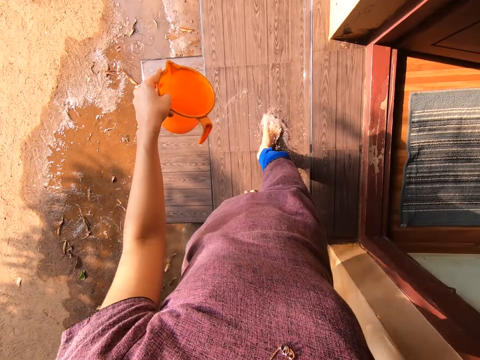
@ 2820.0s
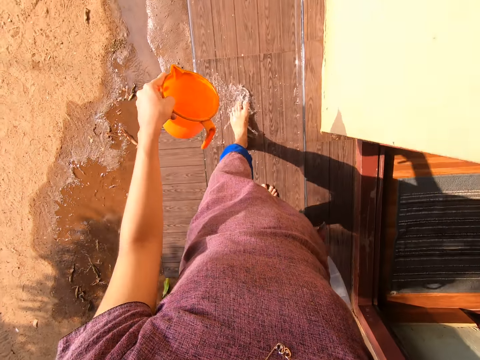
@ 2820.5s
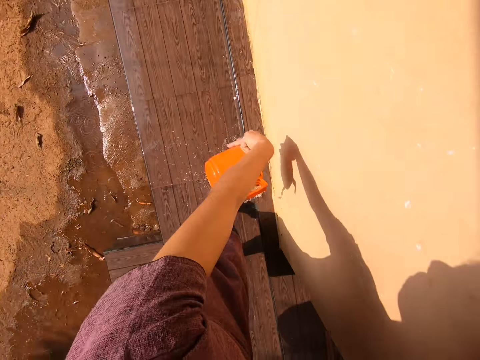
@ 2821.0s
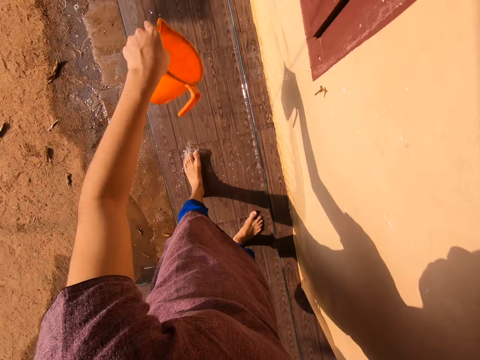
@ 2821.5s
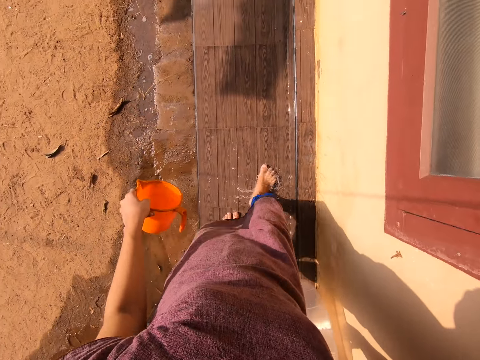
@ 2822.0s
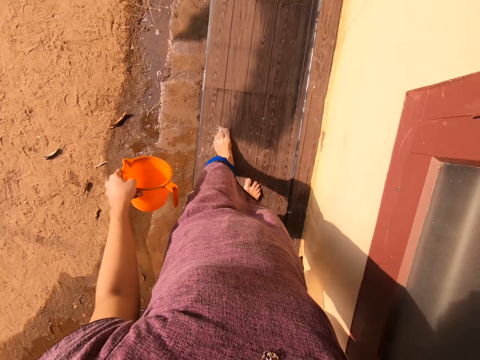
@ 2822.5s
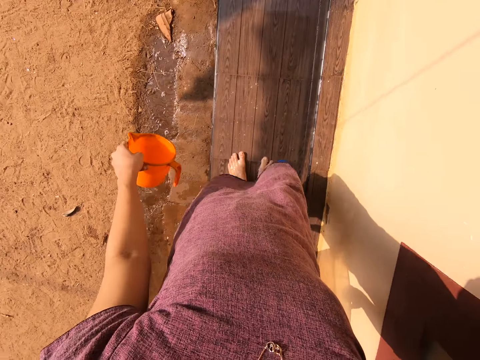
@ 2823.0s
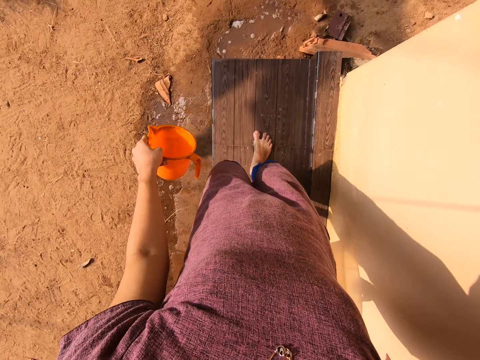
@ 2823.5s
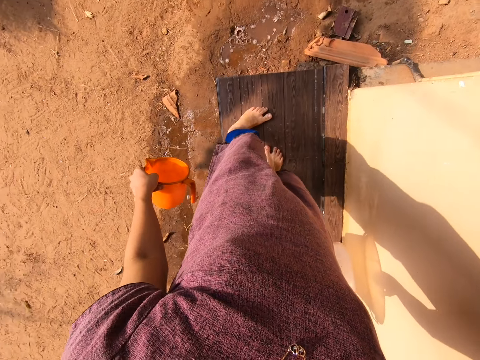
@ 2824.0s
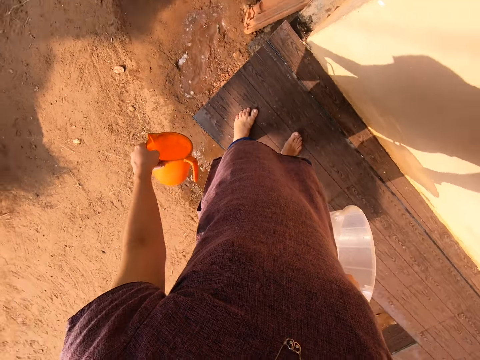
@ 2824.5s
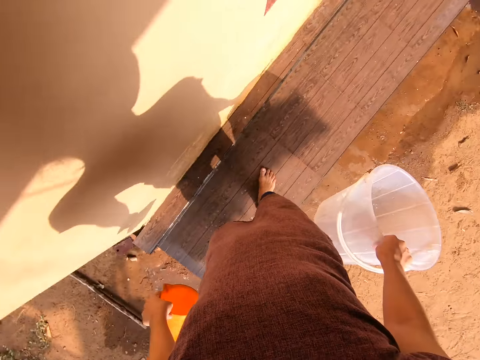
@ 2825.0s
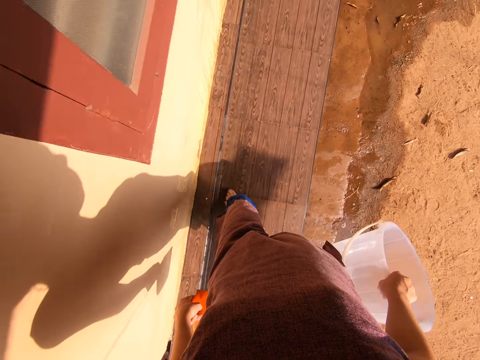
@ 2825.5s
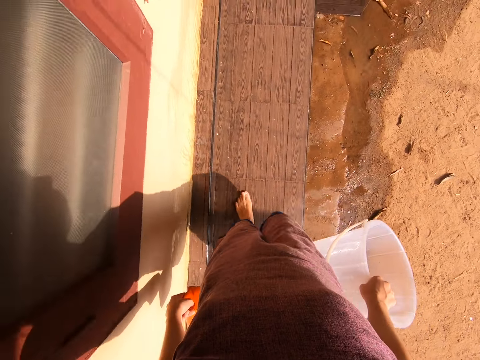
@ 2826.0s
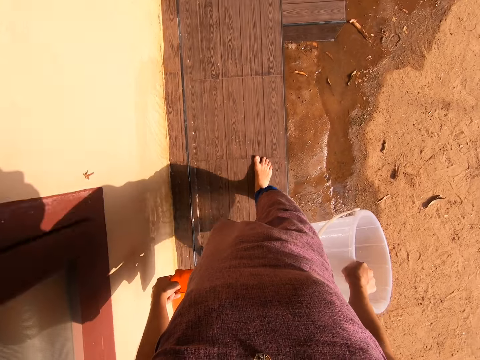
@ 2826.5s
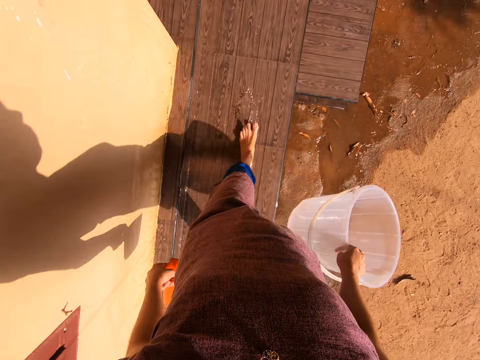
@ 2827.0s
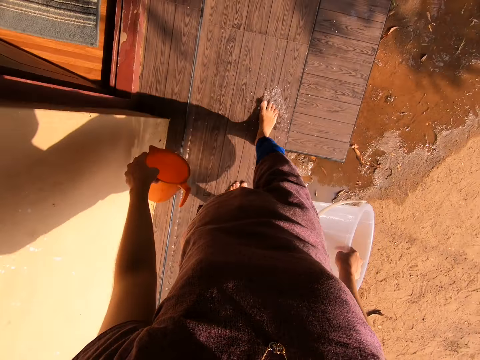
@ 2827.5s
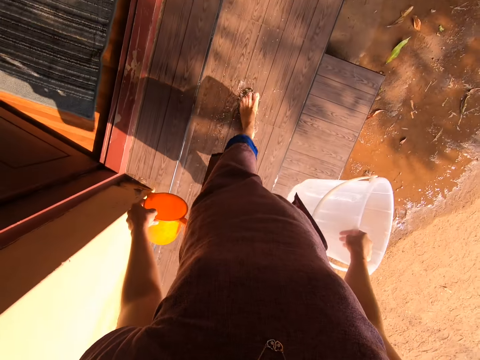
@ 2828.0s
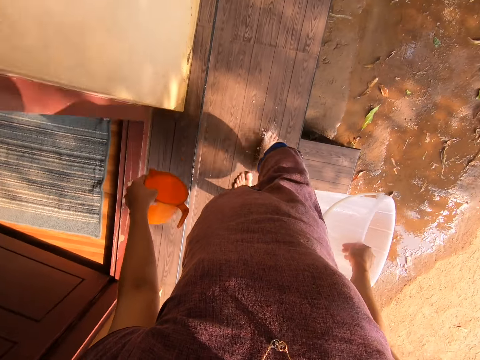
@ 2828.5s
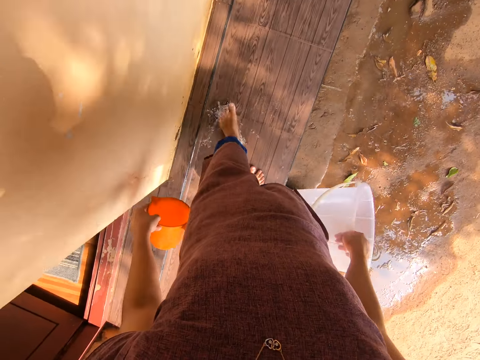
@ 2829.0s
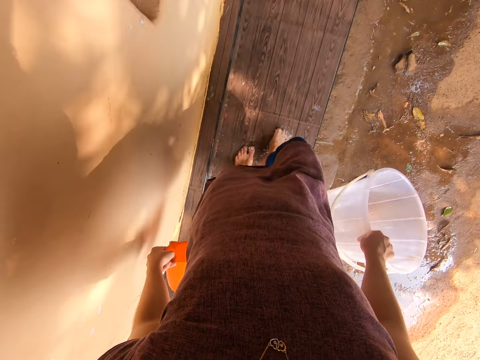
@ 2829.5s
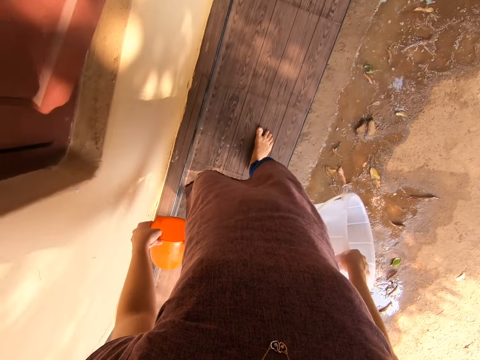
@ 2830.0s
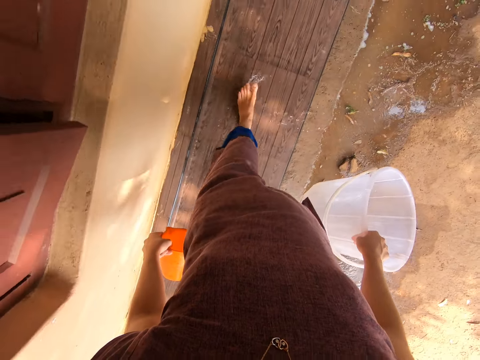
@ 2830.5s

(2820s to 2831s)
The camera wearer pours the water in the cup in her right hand on the platform. She wipes the platform with her feet.

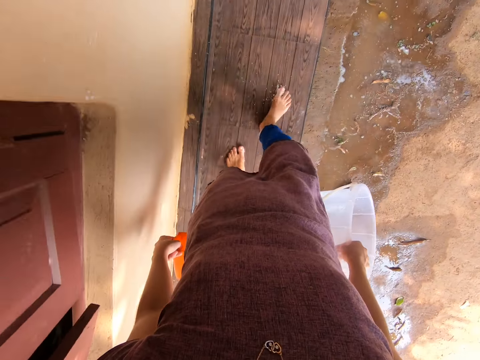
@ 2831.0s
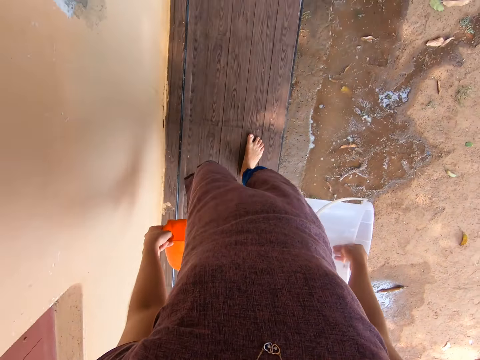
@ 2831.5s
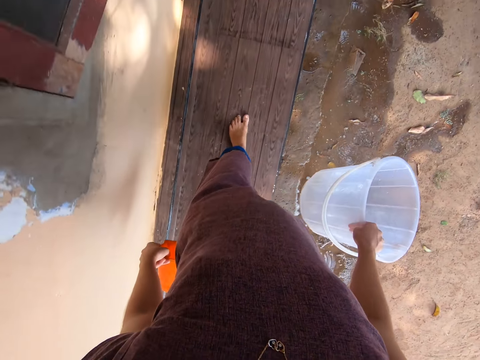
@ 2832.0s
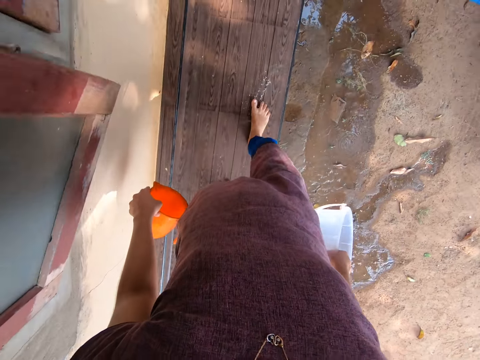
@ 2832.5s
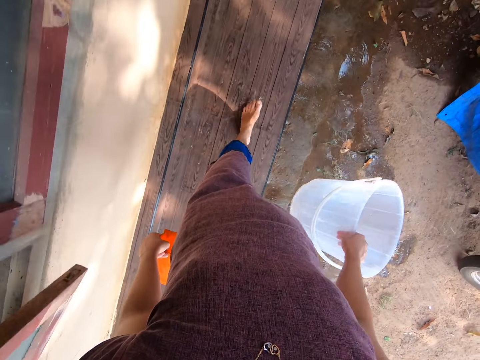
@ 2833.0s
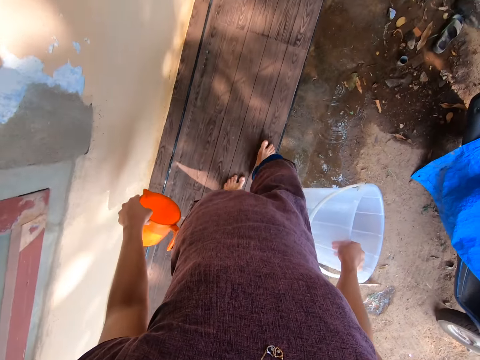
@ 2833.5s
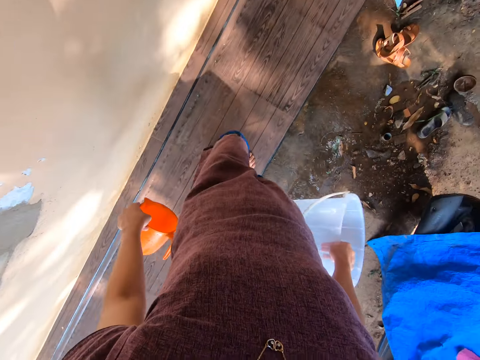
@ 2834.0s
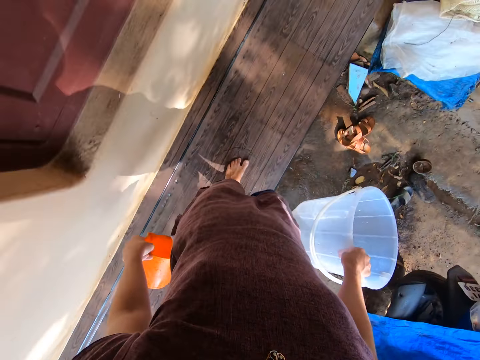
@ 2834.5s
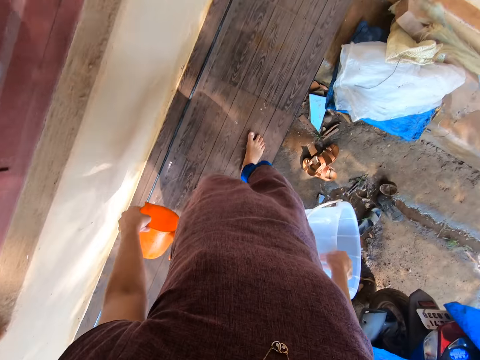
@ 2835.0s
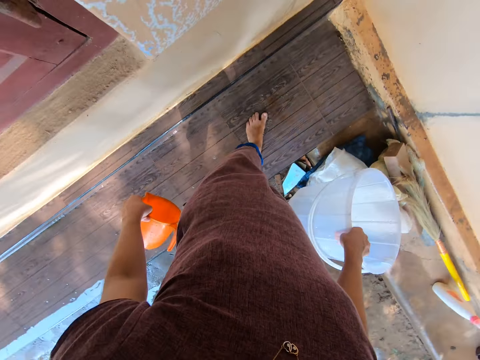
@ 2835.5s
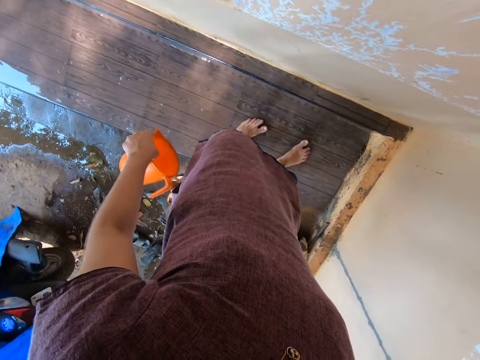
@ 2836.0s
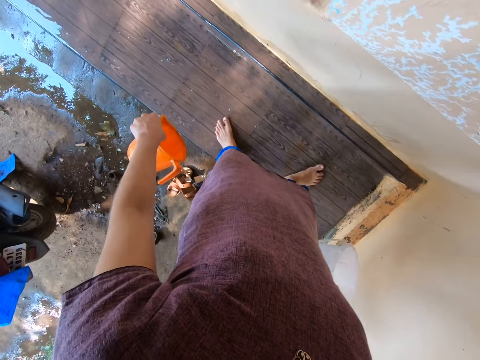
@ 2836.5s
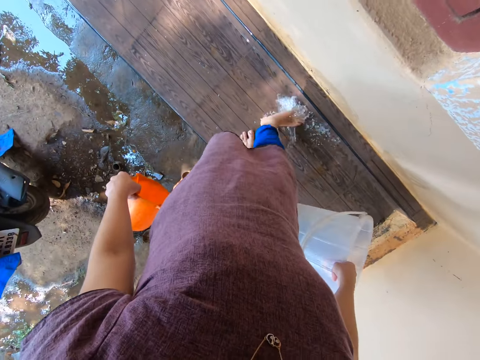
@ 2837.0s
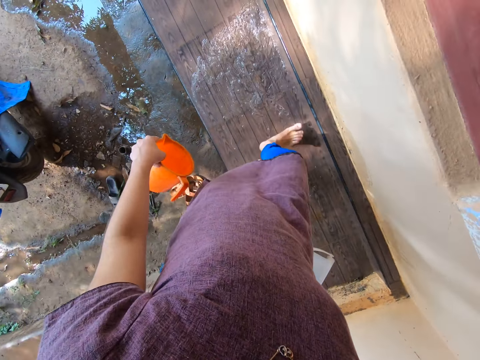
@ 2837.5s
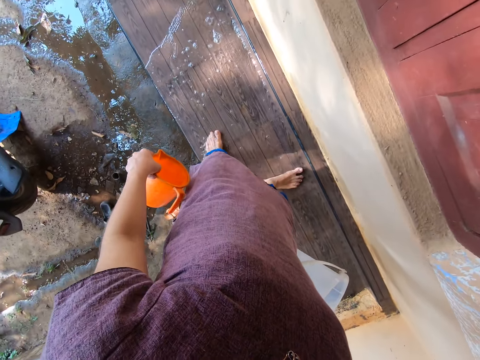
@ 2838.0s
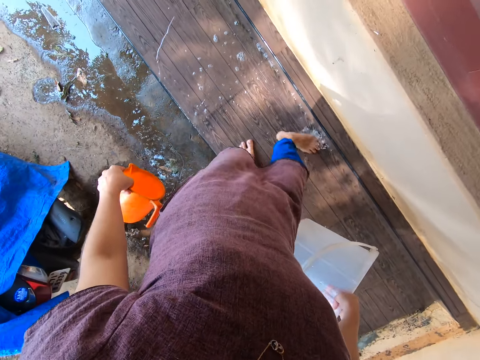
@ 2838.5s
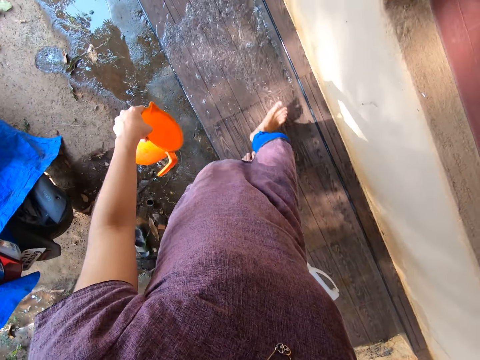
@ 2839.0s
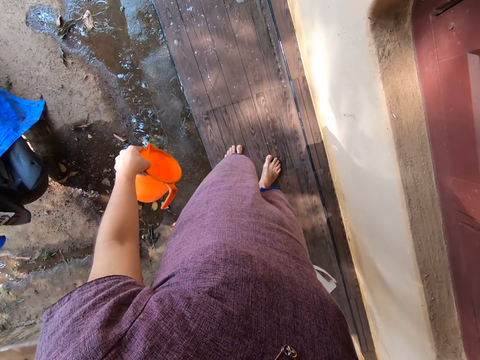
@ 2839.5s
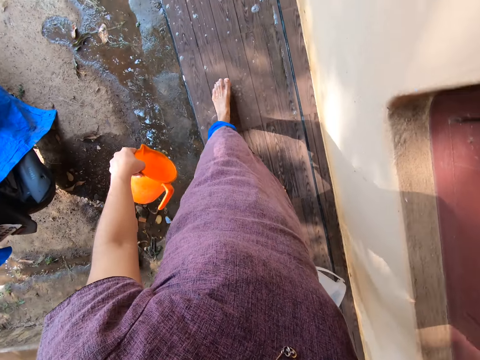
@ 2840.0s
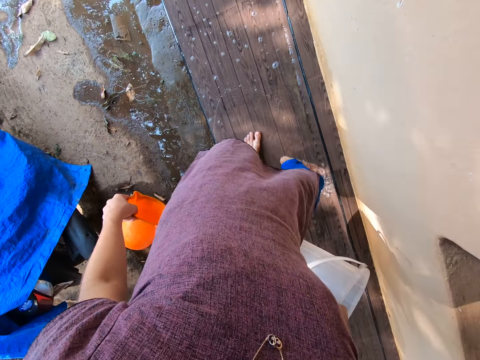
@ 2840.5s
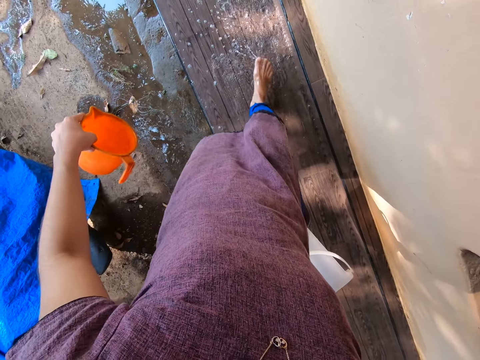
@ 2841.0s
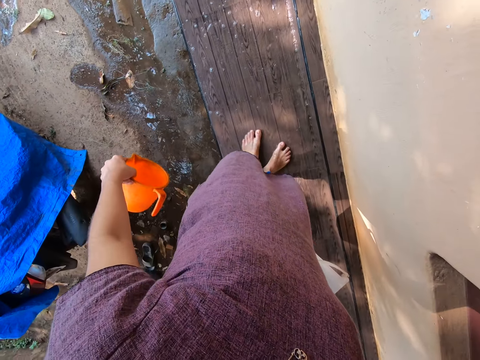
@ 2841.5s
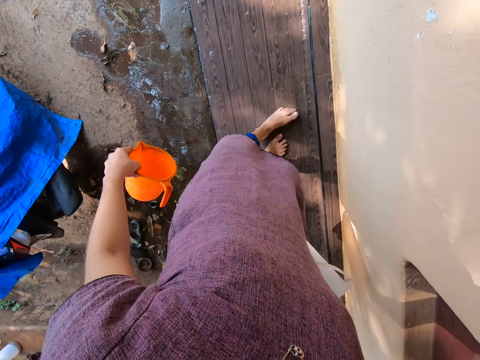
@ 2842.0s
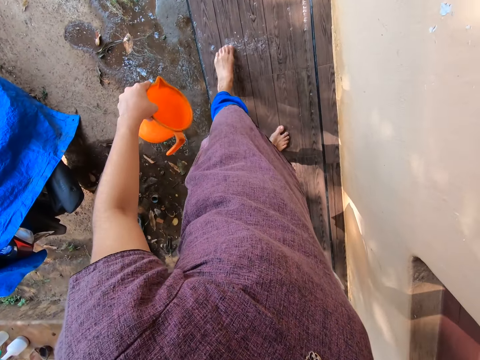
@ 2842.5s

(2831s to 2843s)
The camera wearer wipes the platform with her right foot. She wipes the platform with her left foot.

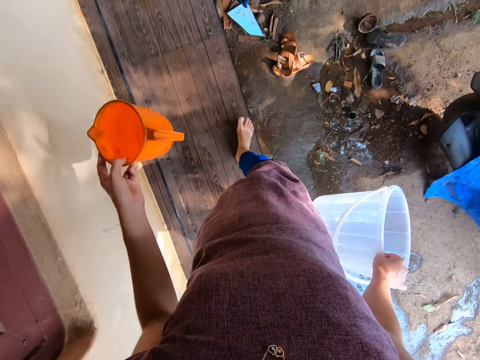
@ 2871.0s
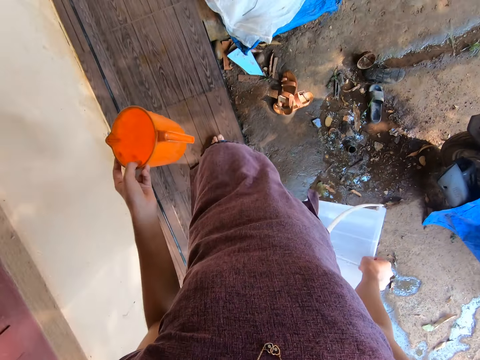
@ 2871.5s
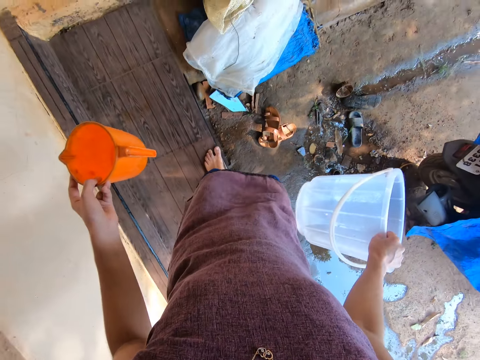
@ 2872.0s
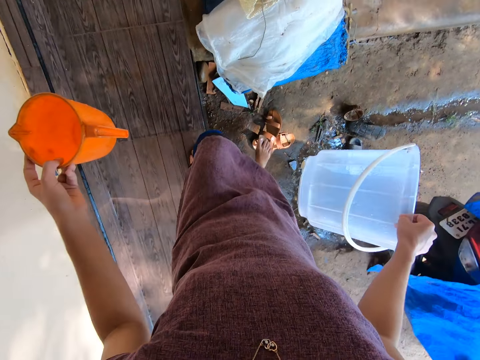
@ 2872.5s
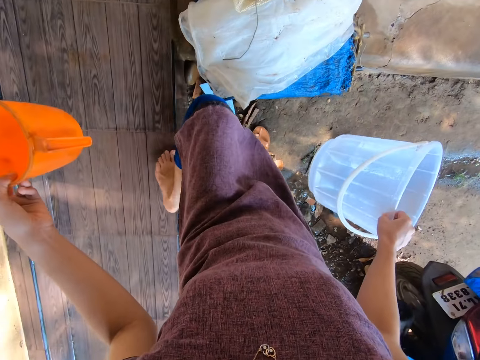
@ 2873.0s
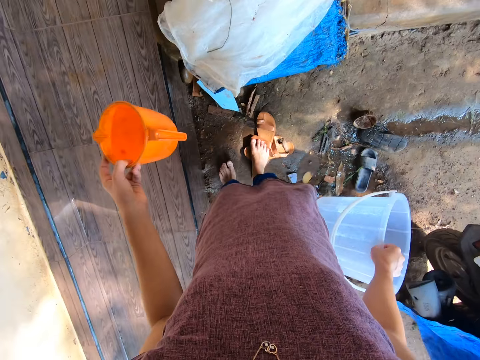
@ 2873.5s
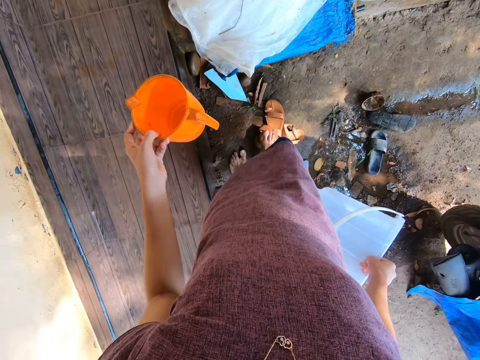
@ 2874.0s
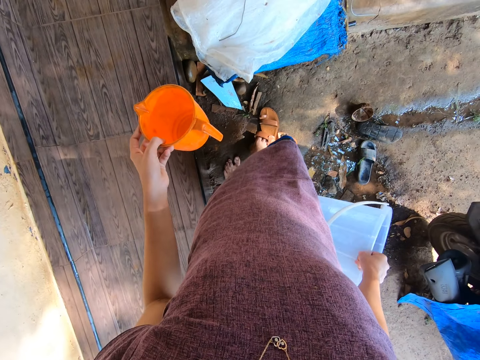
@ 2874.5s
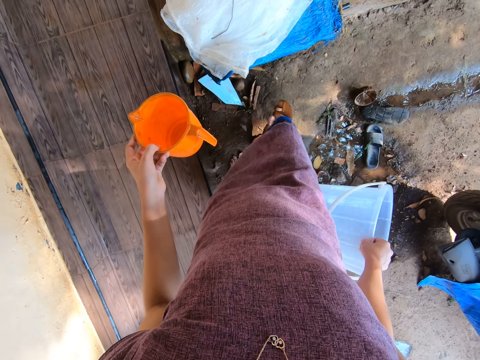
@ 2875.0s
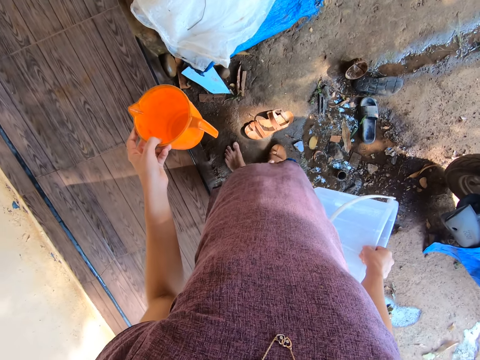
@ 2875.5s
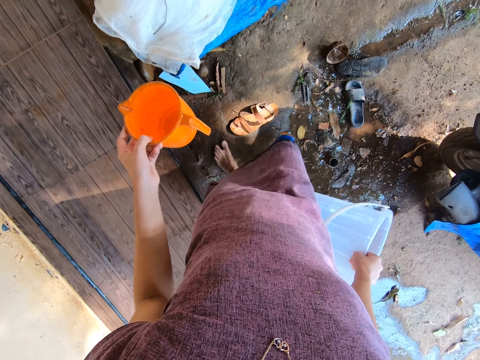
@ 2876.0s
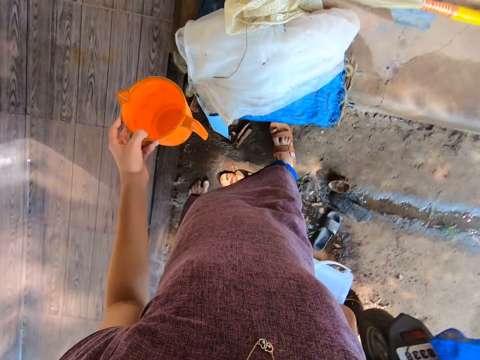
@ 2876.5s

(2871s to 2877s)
The camera wearer wears her slippers.
